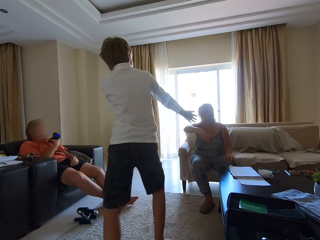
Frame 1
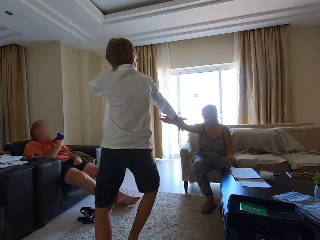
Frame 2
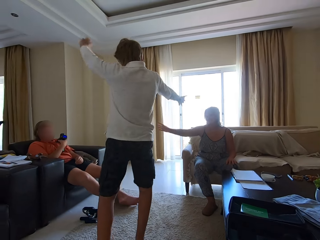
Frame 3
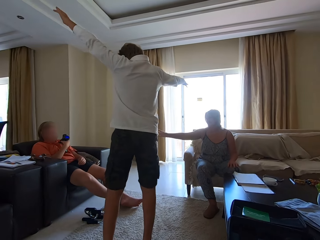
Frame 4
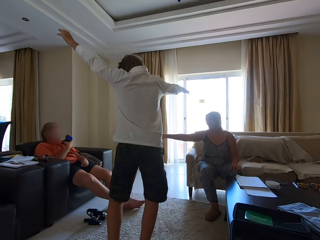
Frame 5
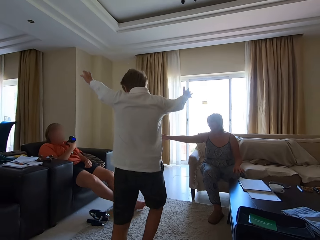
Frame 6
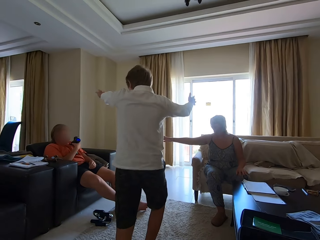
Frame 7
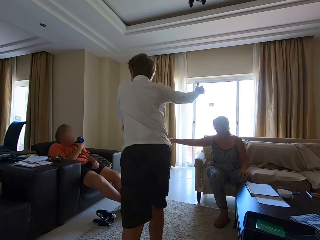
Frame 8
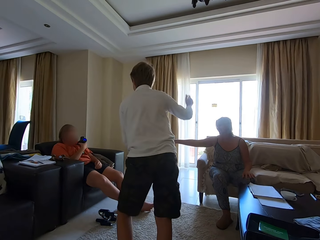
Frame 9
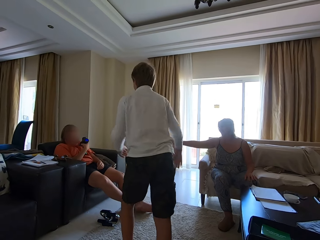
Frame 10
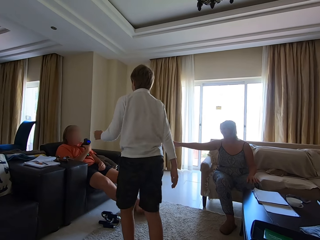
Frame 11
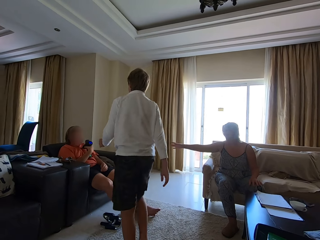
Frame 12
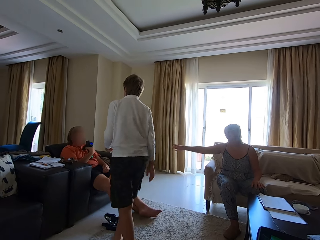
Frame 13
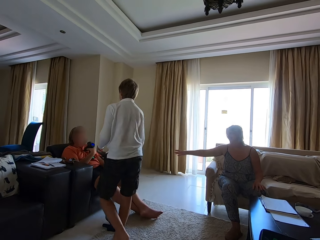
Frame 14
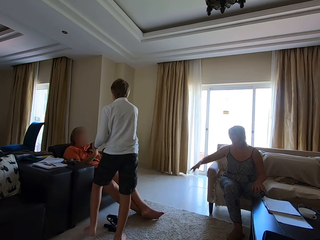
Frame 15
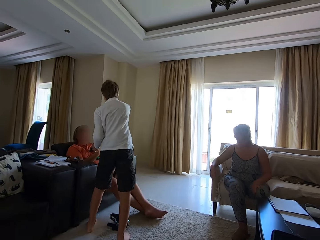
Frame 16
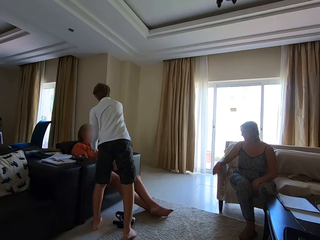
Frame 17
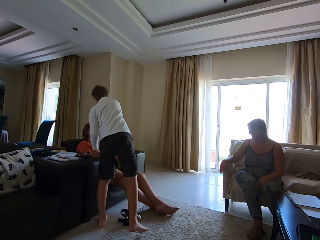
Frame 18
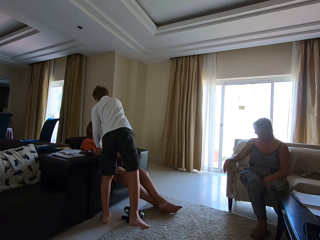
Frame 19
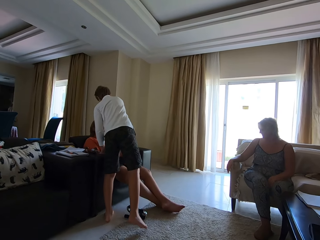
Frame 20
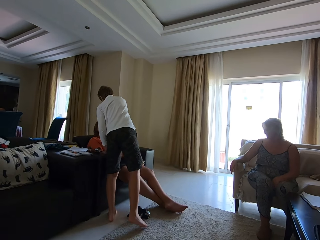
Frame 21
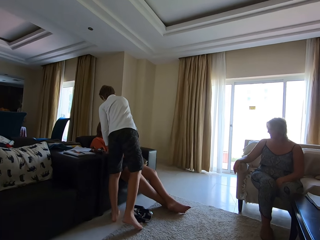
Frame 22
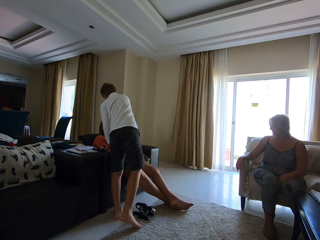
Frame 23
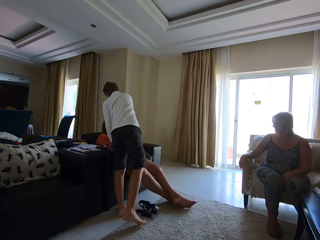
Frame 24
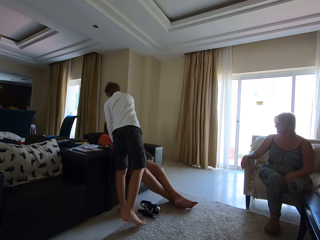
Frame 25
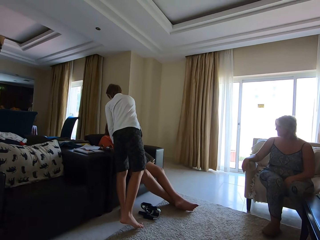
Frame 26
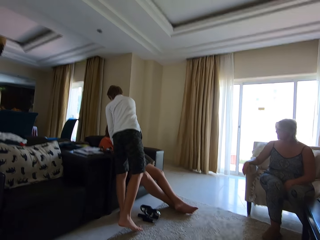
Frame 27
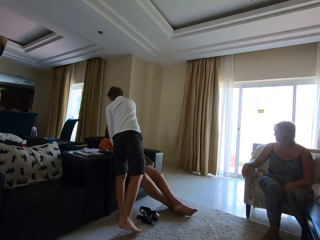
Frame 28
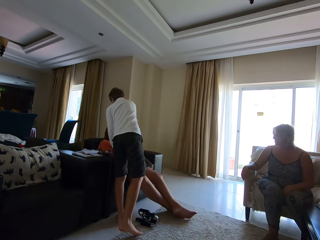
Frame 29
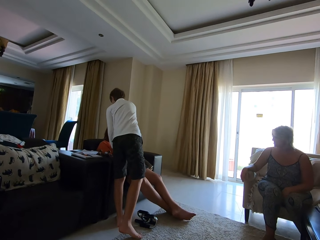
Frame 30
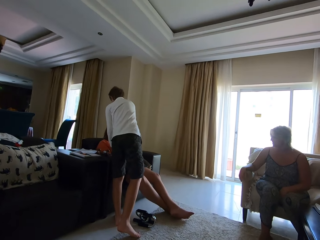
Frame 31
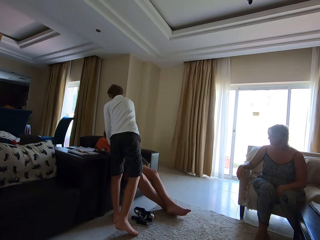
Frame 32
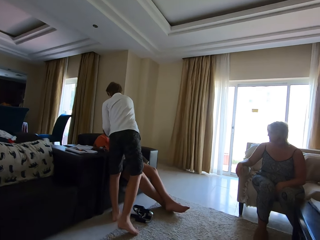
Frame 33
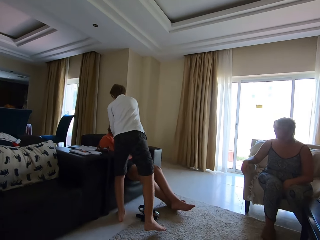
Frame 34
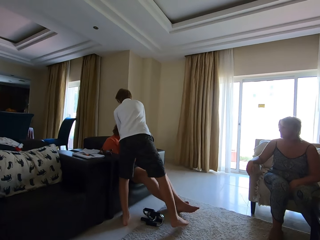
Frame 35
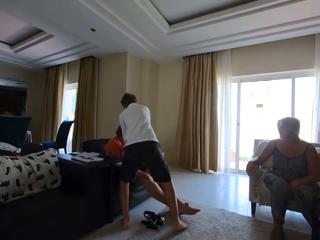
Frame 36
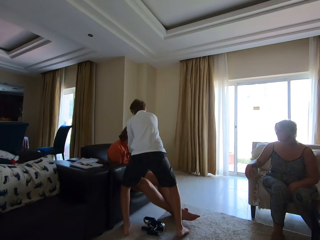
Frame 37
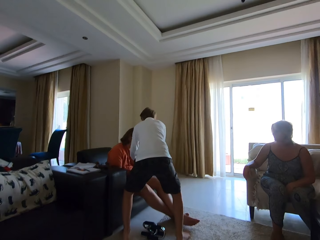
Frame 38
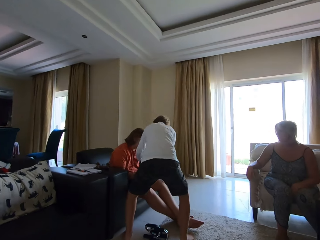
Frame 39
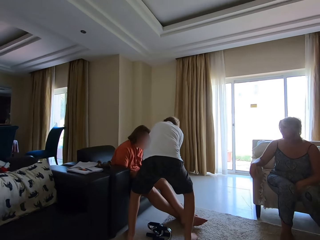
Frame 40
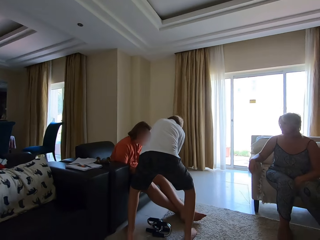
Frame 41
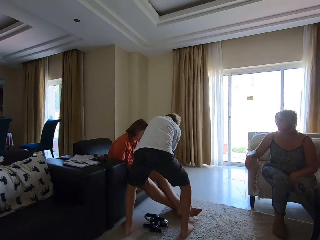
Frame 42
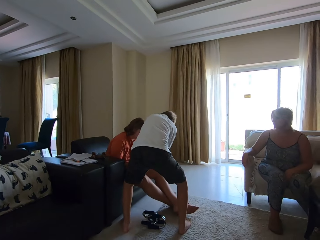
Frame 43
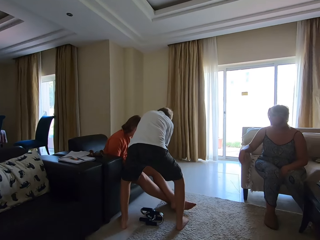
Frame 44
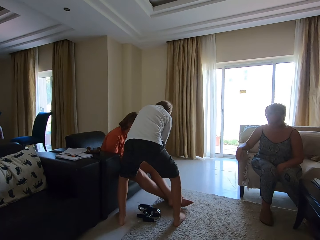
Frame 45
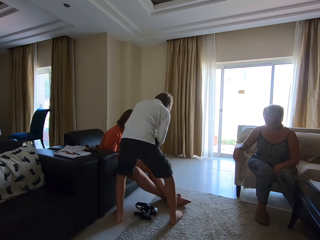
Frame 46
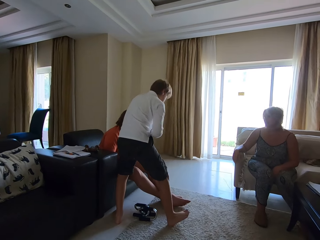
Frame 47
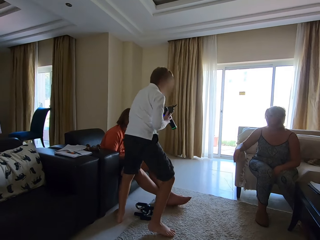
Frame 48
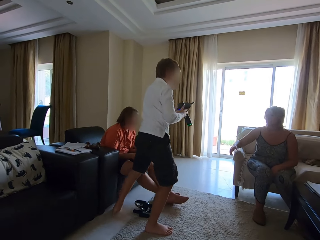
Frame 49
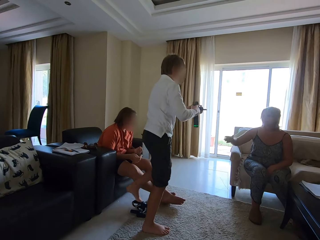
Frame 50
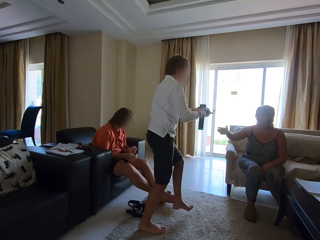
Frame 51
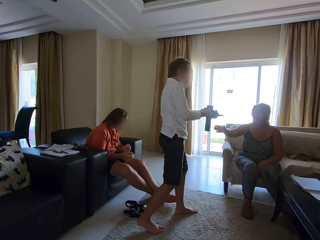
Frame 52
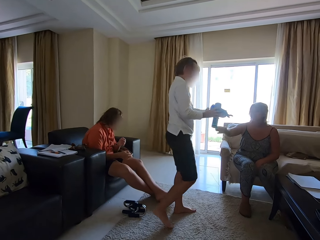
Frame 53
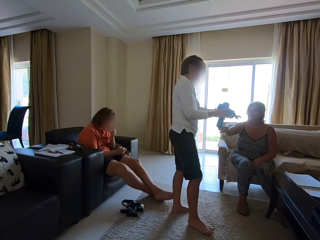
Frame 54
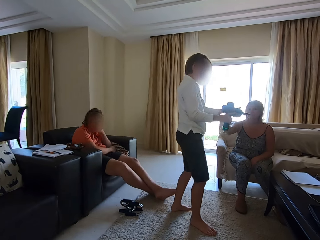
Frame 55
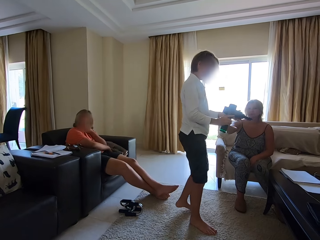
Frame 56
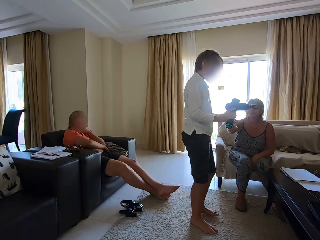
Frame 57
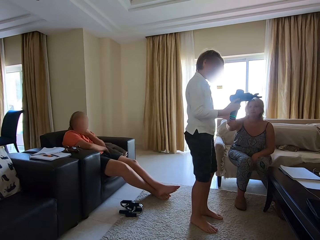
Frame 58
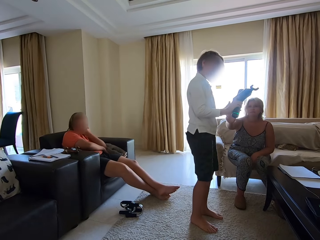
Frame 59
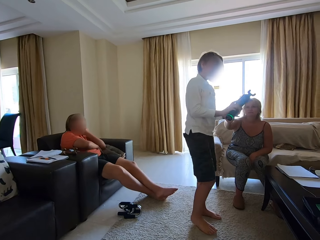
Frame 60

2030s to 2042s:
The camera wearer looks around. A man dances. The camera wearer looks around. The man converses with another man. A person talks. The first man walks around and converses with a woman.

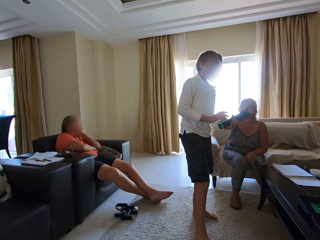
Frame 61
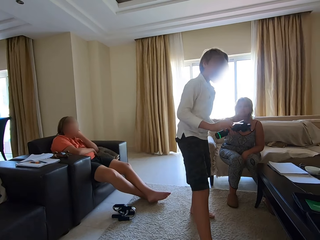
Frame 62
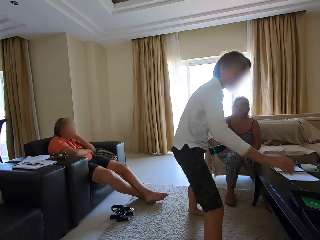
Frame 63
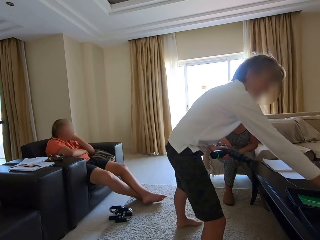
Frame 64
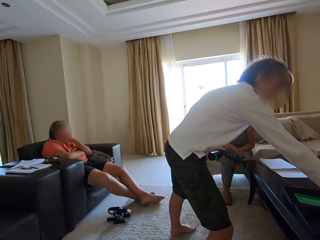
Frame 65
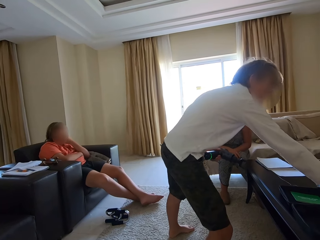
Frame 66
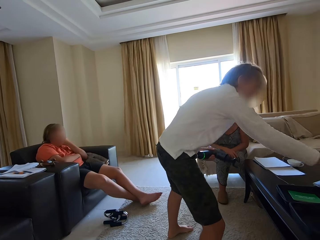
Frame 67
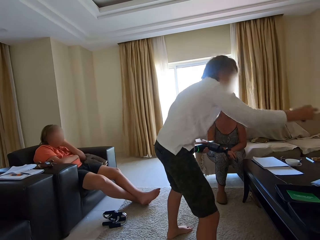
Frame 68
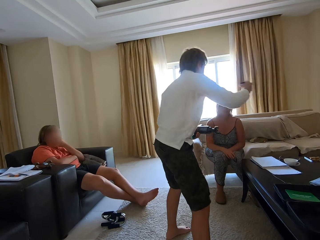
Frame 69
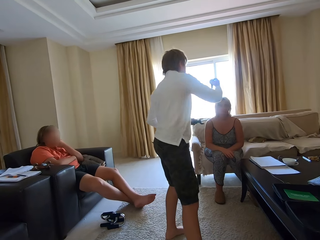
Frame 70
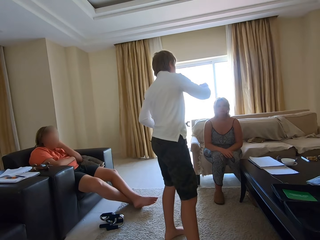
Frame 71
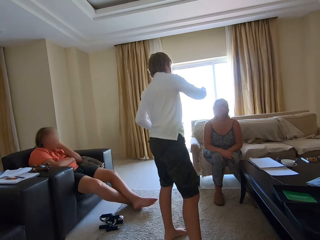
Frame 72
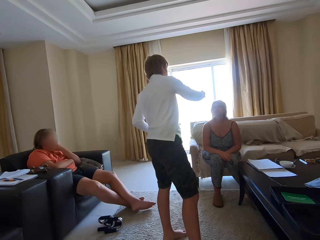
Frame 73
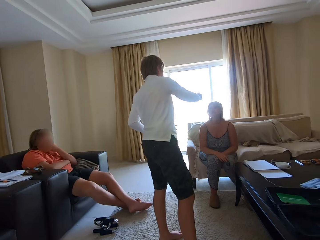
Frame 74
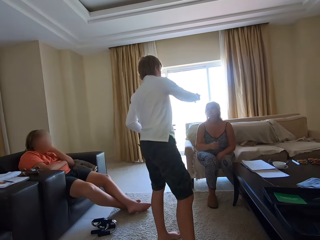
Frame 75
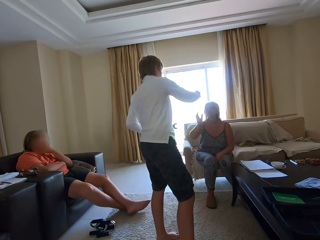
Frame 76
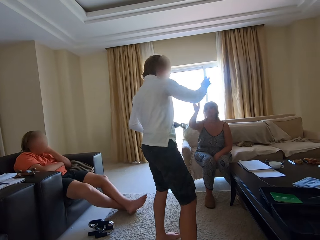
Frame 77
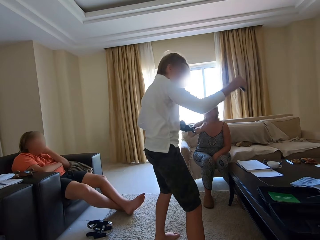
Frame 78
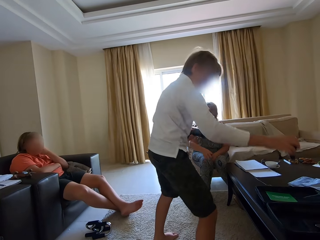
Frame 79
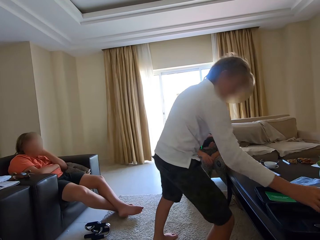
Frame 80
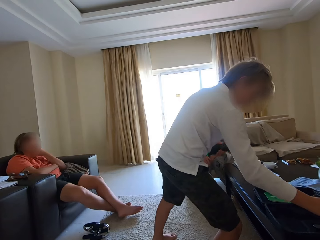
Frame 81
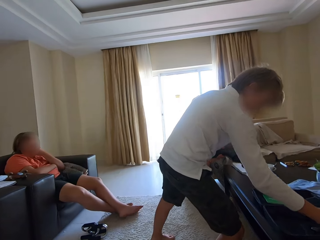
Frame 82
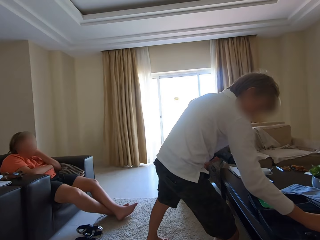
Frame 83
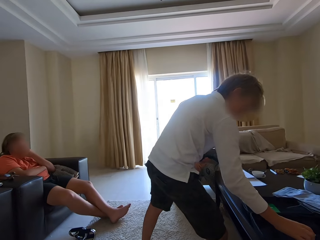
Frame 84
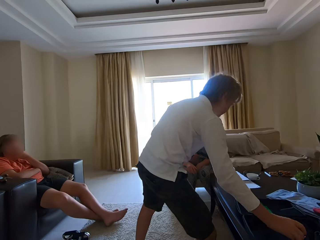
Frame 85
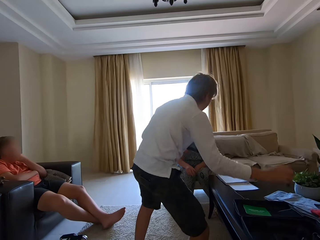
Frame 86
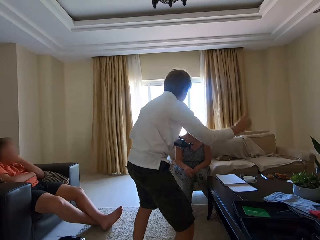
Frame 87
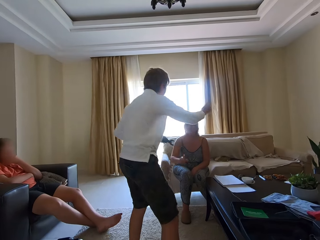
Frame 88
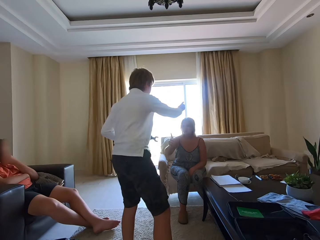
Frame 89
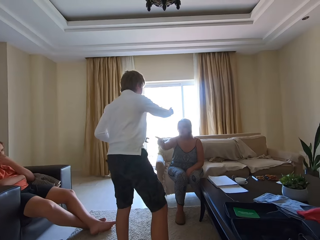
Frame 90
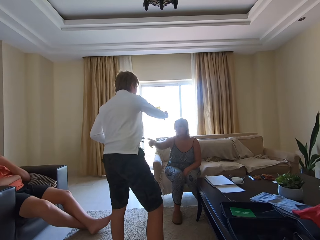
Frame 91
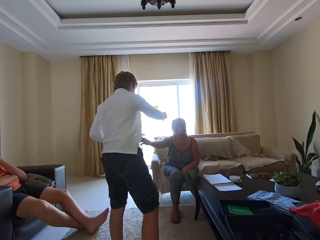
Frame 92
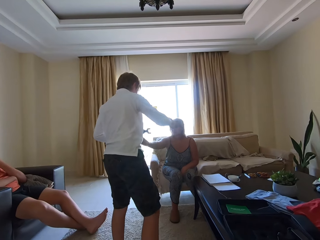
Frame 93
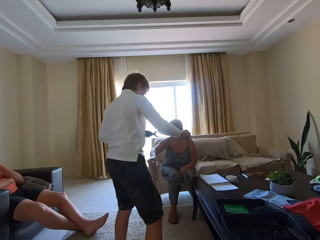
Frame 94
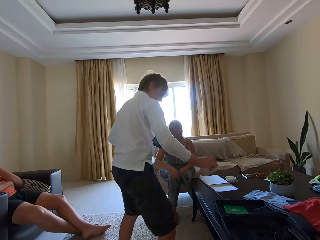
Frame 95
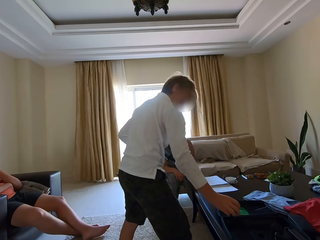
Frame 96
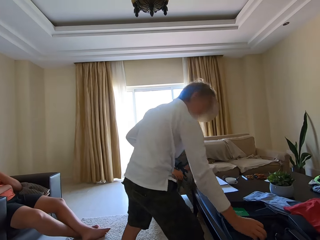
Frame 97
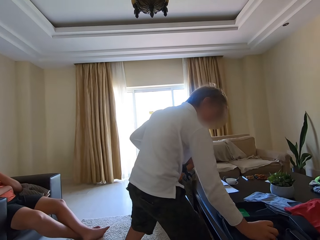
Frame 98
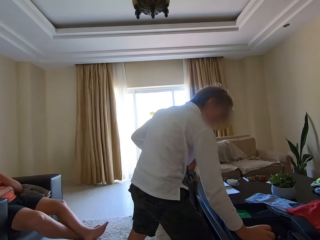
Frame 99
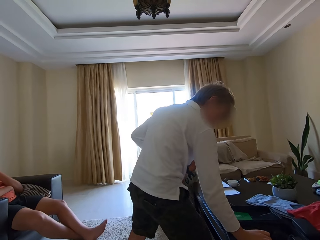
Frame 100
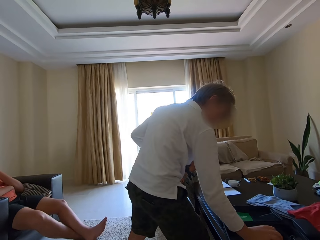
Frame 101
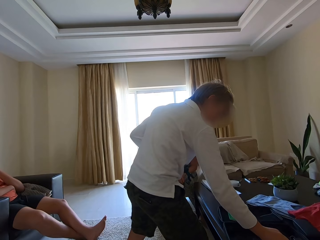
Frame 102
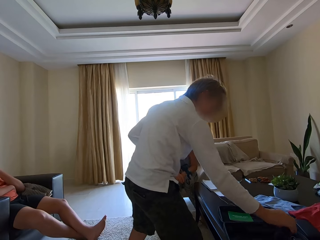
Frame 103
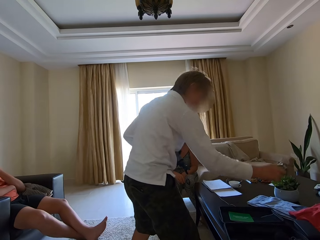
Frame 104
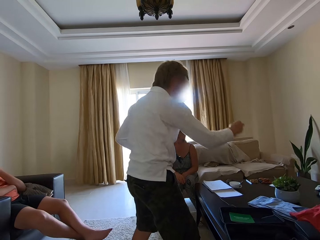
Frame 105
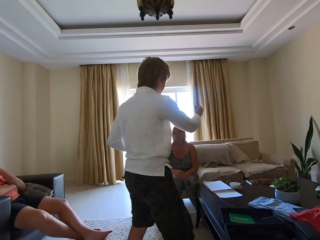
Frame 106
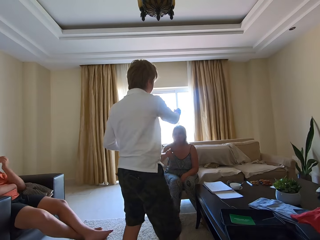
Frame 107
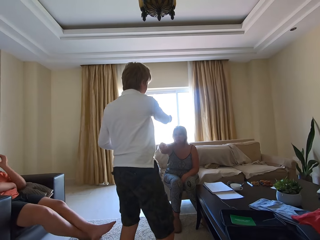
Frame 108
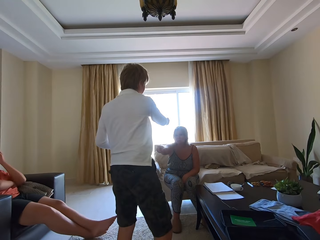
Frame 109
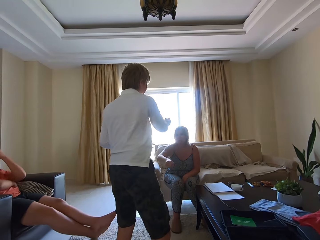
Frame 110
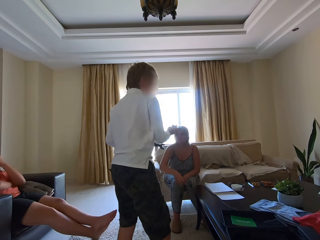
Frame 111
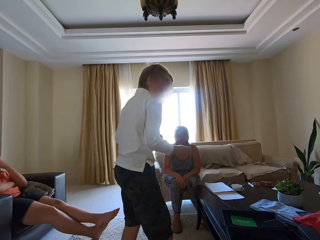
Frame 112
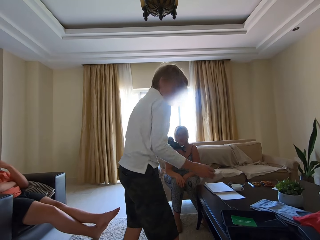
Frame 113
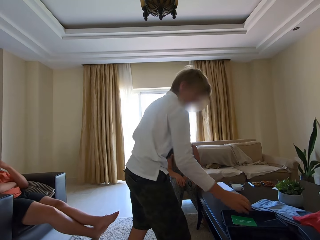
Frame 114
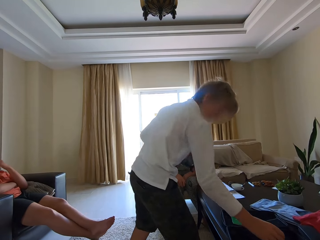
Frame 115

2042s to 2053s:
The camera wearer looks around. A man talks. He picks something, walks around, and converses with a woman. The camera wearer talks and looks around. The man picks something and converses with the woman. A person talks. The man picks something. The camera wearer looks around. The man converses with the woman. The person talks. The man picks something.
